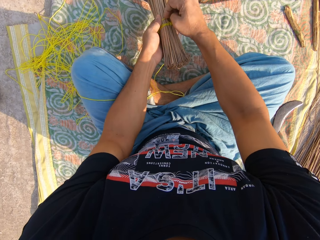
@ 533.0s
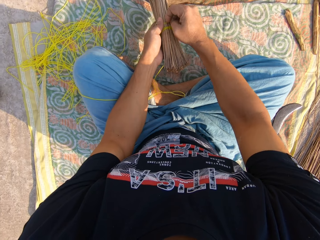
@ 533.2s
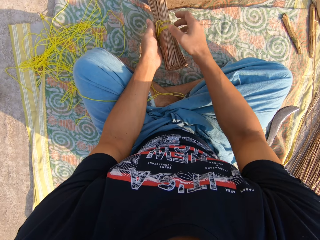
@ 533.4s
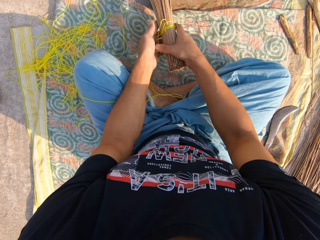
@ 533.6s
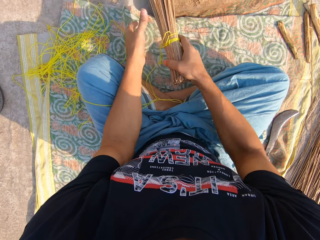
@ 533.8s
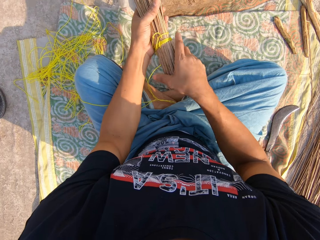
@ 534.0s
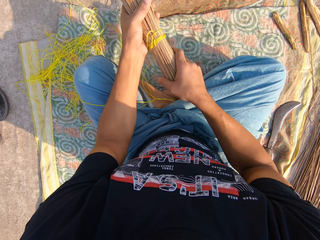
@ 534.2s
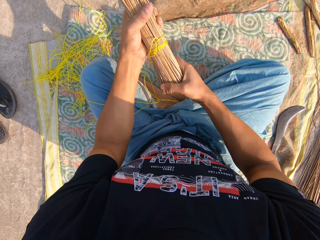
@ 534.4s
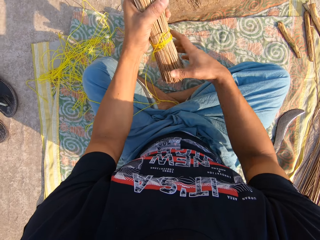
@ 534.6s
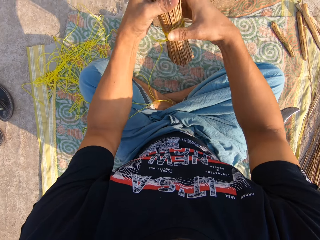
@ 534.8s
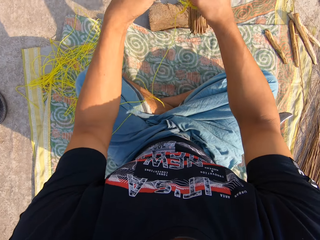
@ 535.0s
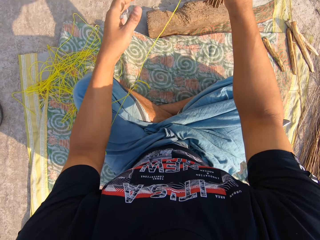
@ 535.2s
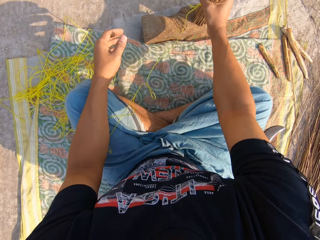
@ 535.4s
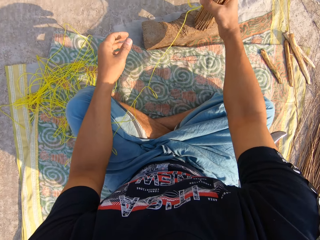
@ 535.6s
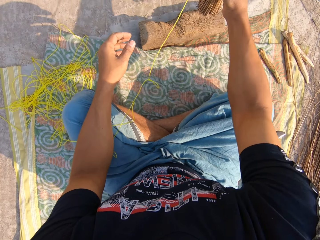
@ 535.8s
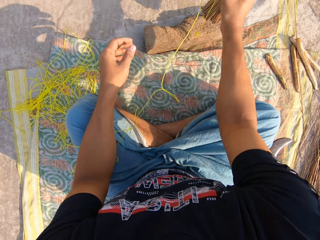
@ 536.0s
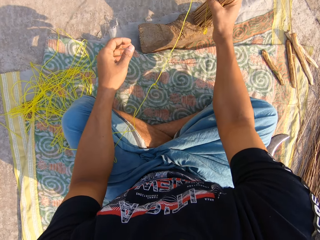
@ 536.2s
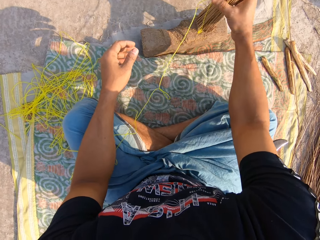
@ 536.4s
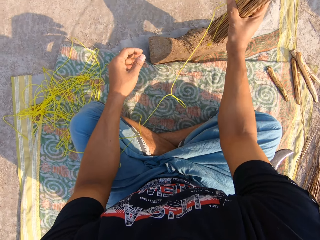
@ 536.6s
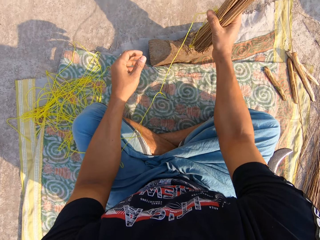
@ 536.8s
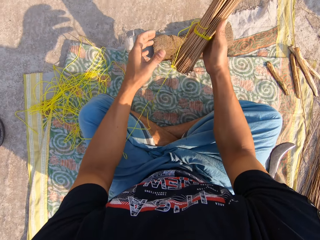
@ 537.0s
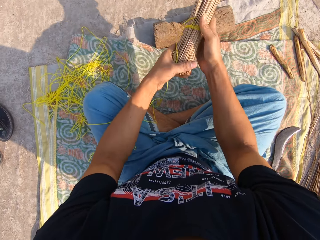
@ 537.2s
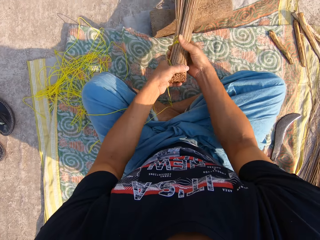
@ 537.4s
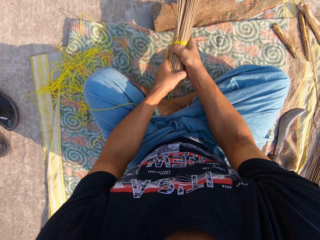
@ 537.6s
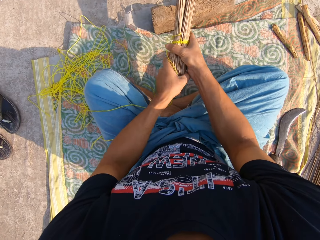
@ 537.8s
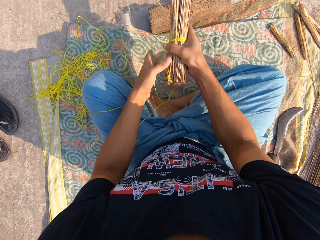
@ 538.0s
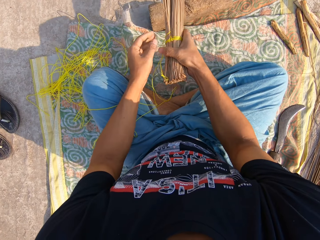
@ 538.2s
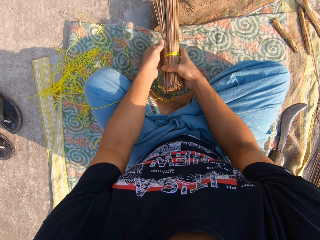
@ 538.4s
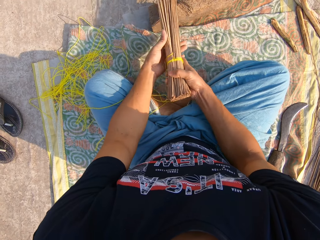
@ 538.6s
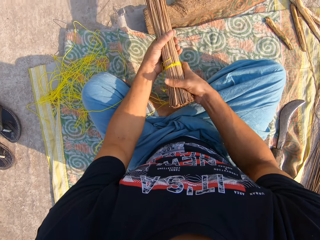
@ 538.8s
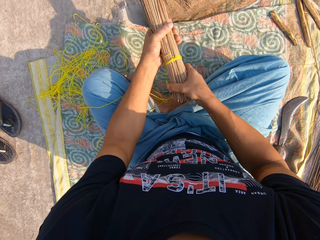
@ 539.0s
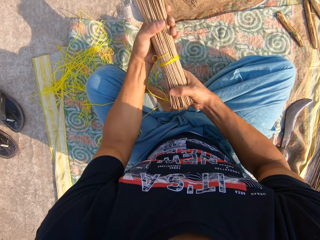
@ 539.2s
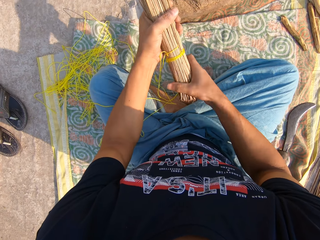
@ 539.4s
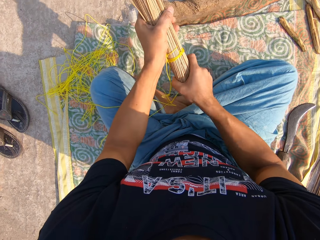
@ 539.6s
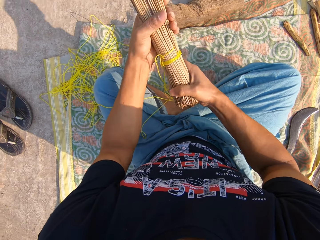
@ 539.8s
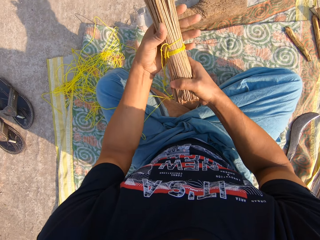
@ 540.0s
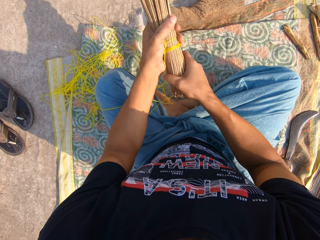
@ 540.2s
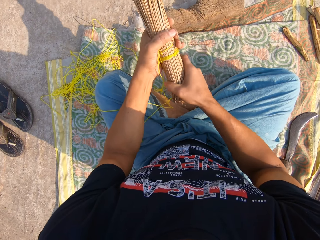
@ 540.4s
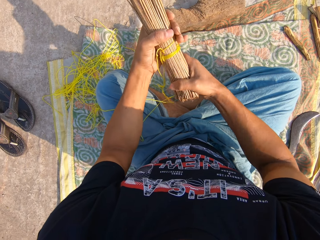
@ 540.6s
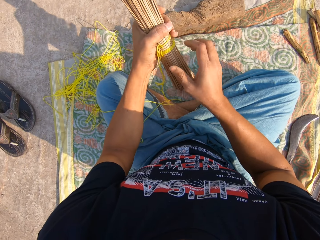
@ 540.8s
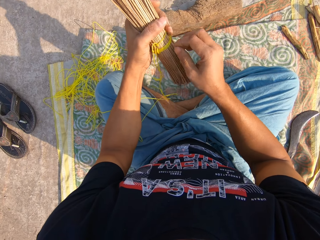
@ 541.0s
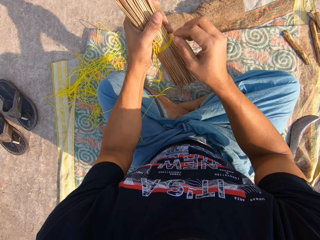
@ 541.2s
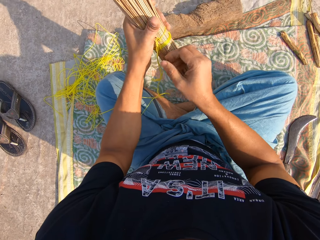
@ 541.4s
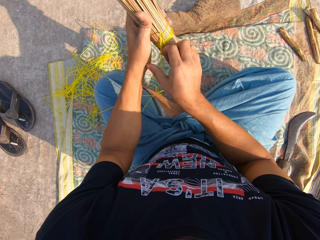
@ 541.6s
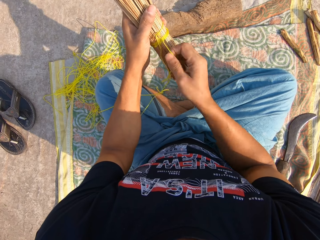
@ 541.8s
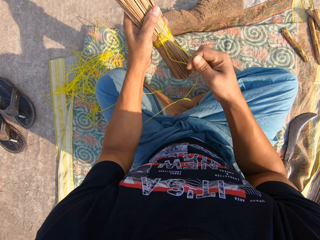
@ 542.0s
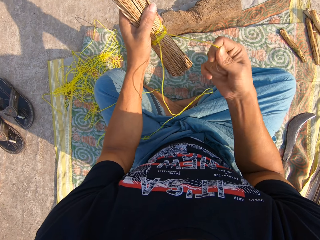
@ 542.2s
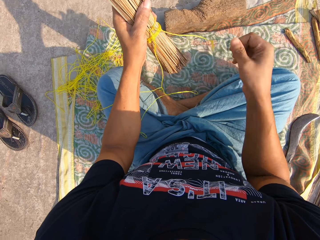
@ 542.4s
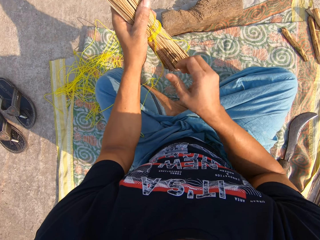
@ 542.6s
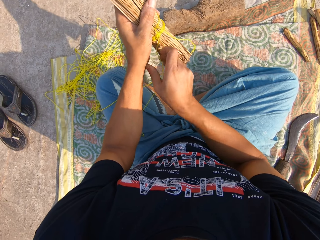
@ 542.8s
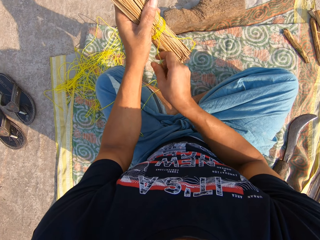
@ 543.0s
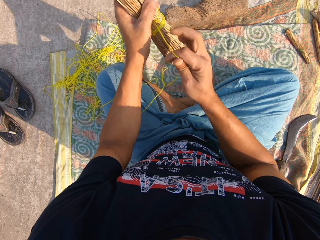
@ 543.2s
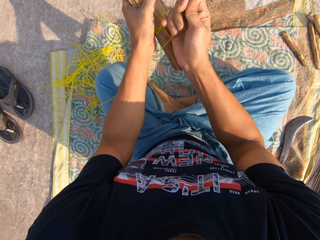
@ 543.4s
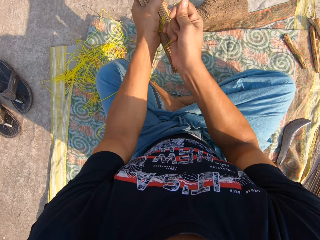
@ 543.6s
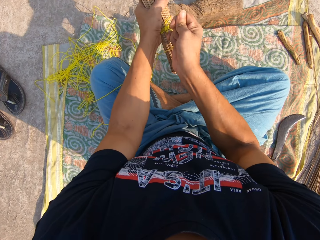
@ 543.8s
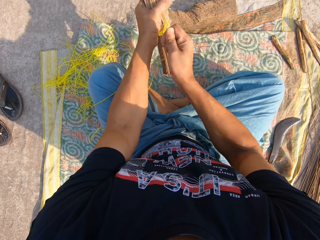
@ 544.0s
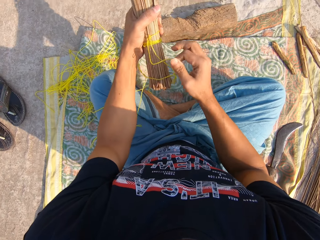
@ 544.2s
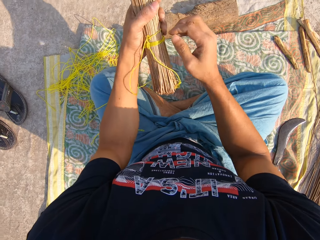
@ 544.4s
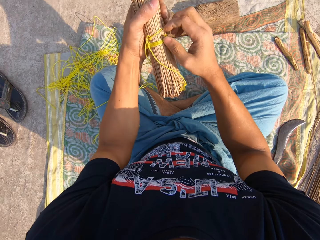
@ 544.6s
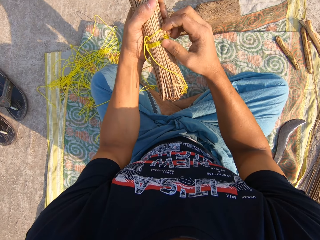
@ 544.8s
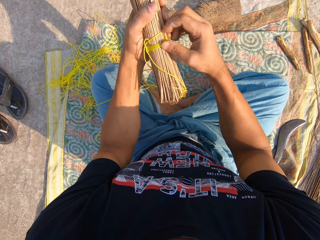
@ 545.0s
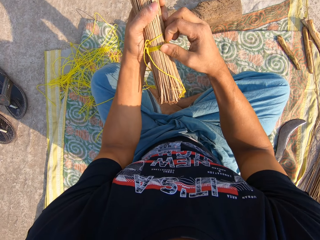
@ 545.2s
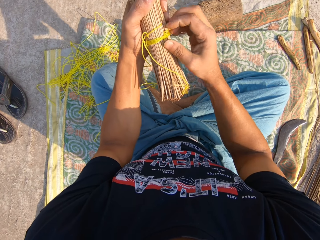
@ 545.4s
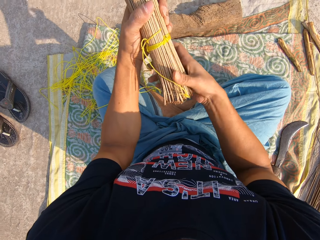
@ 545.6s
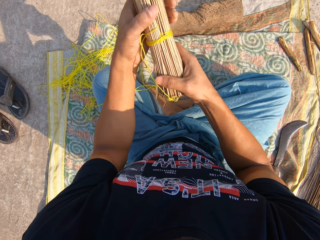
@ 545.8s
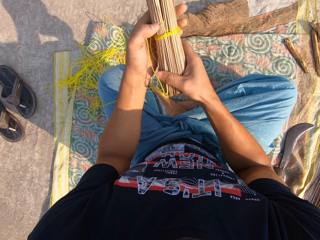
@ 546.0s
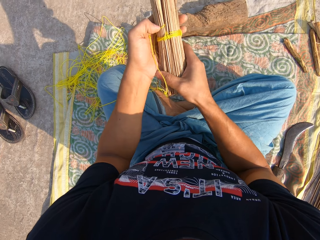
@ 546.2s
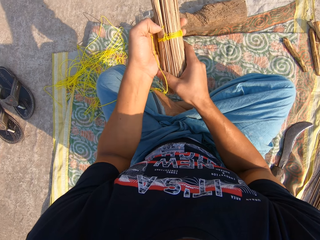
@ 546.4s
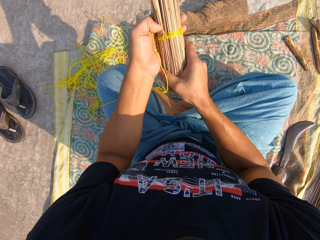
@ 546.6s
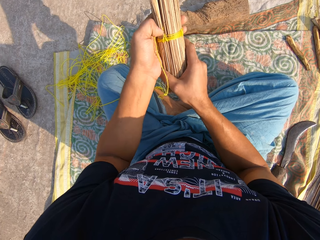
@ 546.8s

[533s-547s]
The camera wearer hits the broom against the wood. They adjust the broom sticks. They adjust the rope.

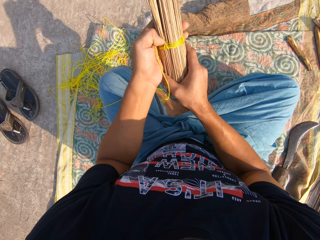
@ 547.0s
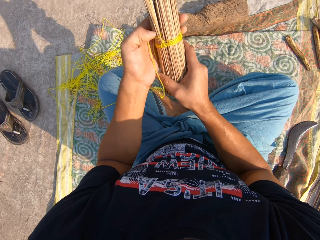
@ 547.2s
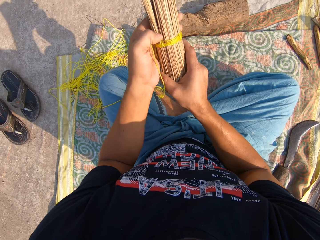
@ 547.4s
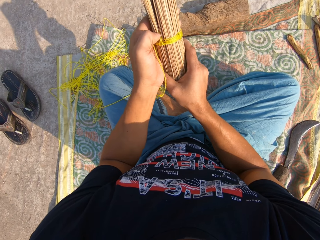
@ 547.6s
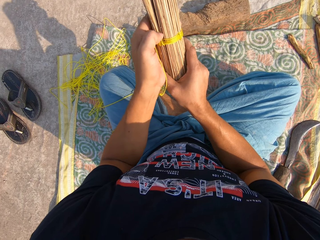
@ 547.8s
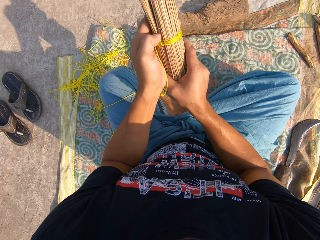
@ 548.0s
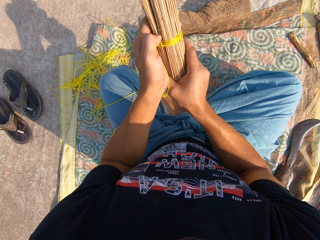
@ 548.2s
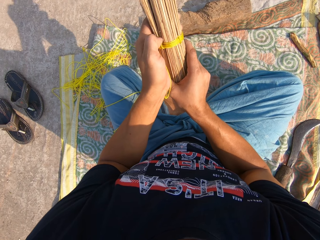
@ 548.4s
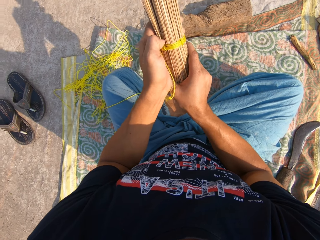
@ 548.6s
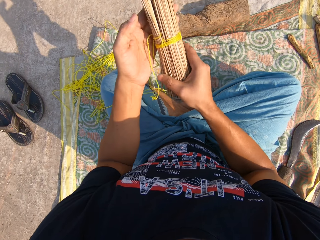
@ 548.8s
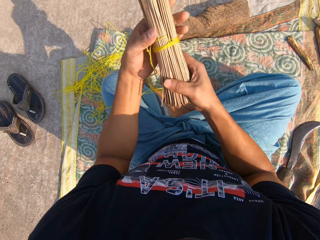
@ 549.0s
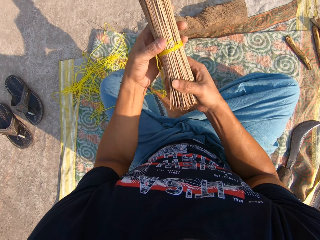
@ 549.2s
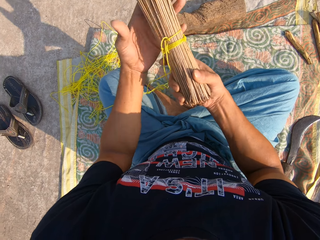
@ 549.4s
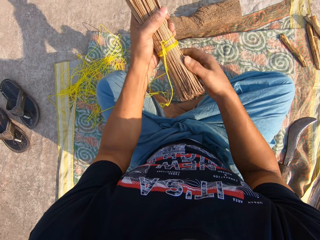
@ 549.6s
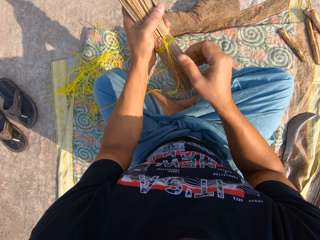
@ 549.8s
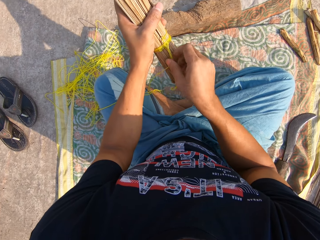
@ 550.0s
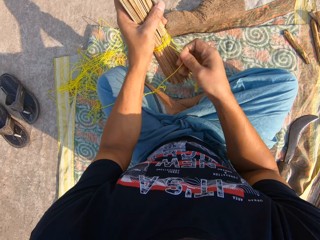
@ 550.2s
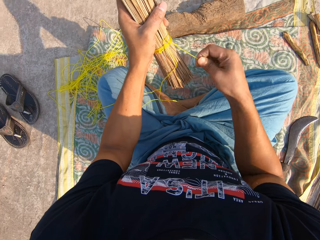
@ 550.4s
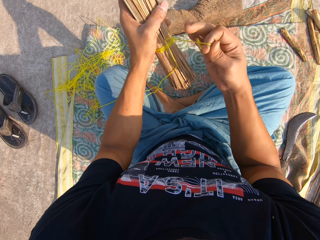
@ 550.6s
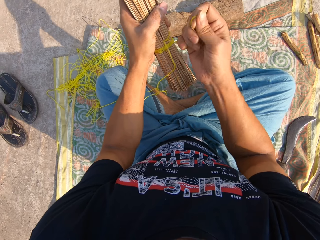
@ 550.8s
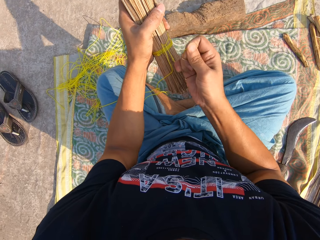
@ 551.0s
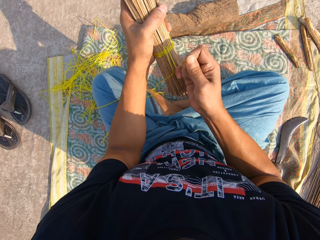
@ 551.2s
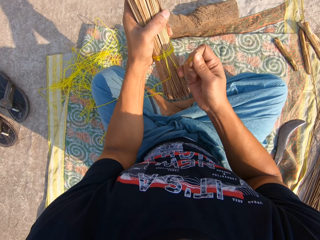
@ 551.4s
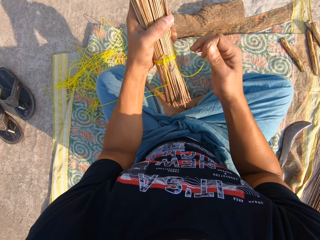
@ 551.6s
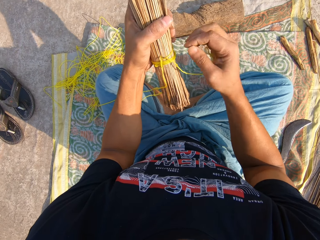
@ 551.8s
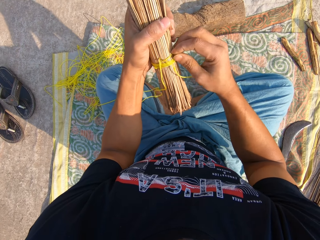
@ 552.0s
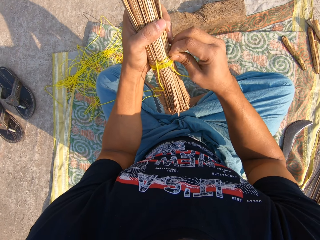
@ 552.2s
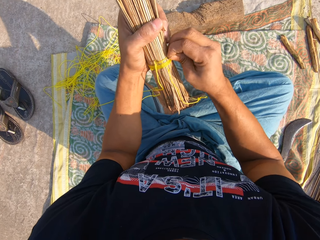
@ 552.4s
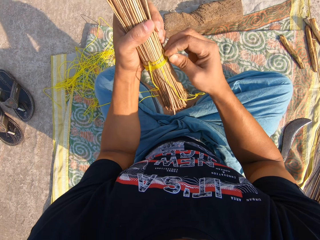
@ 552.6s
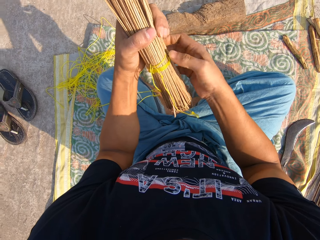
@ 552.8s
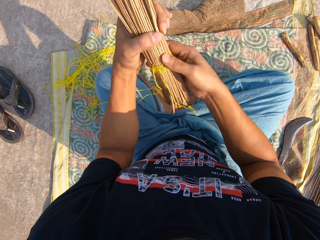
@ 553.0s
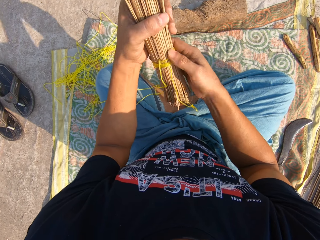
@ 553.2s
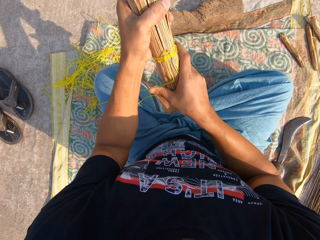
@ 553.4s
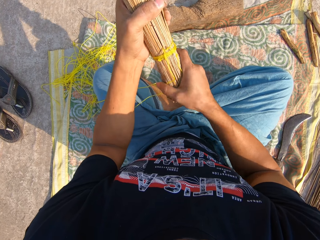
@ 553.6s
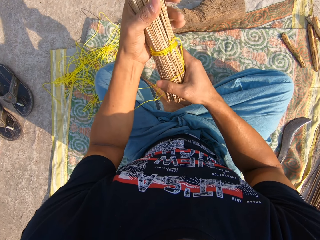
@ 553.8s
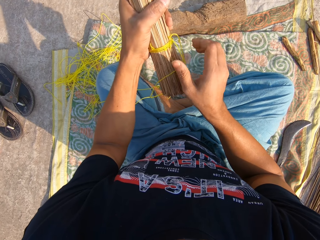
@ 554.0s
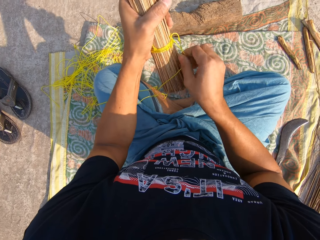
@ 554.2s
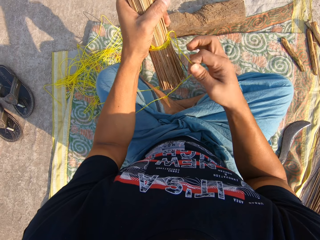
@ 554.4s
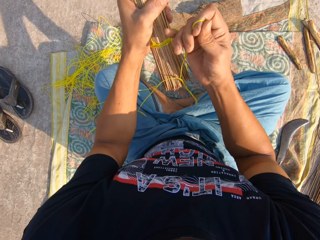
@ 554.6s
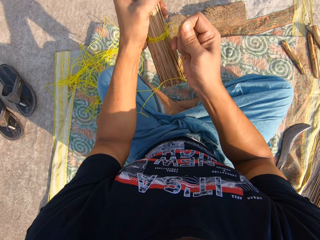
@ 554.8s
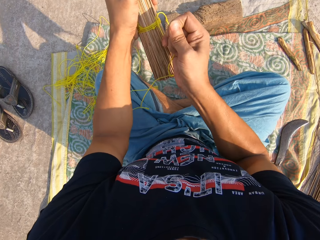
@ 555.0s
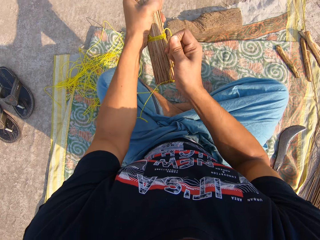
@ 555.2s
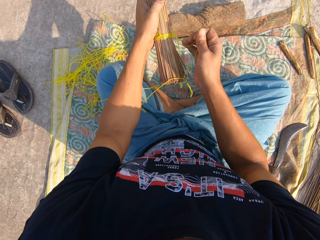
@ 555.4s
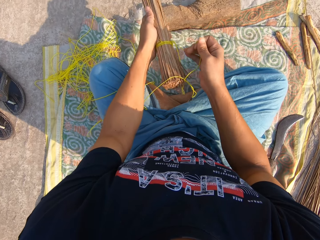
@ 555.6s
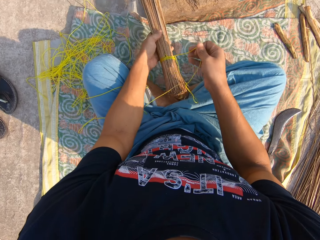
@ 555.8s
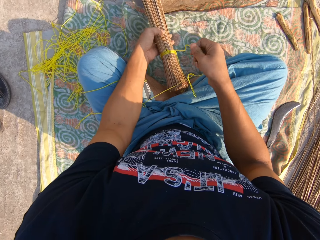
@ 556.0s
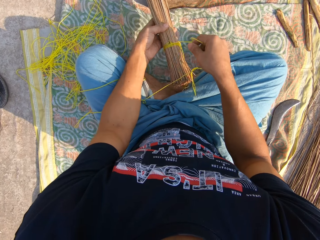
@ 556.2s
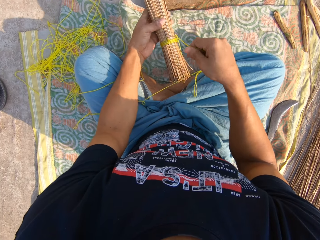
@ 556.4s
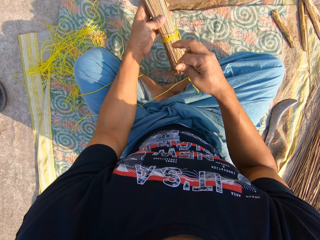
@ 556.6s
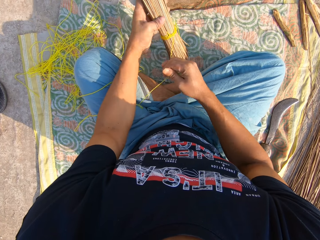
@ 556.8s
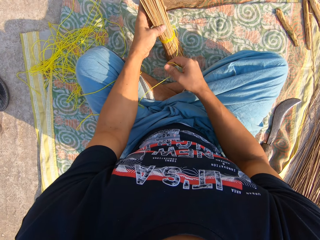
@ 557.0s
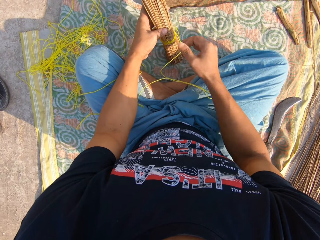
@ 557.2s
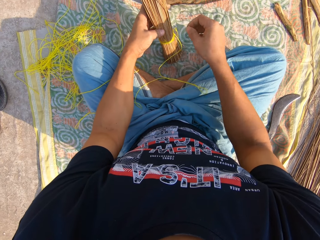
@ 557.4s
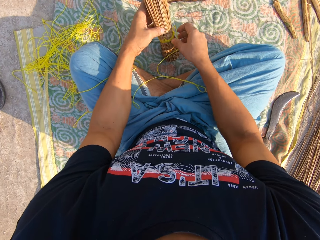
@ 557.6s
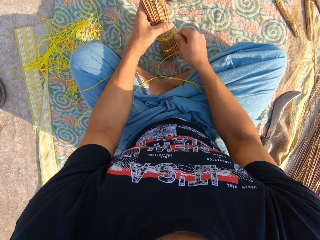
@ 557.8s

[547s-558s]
The camera wearer tightens the rope. They adjust the rope. They tighten the rope.
